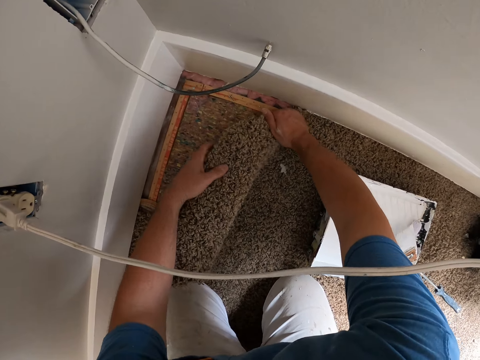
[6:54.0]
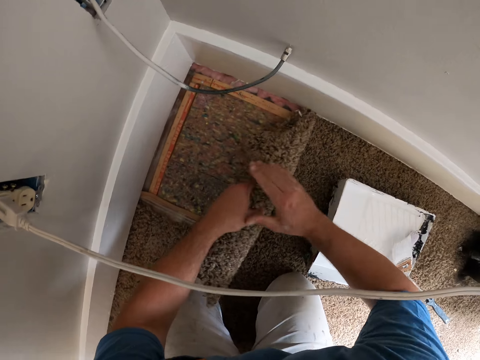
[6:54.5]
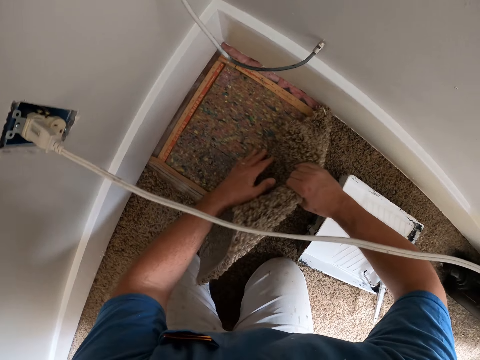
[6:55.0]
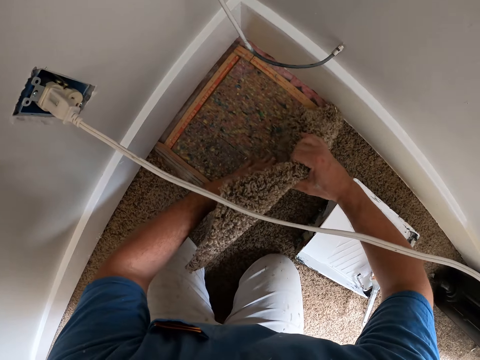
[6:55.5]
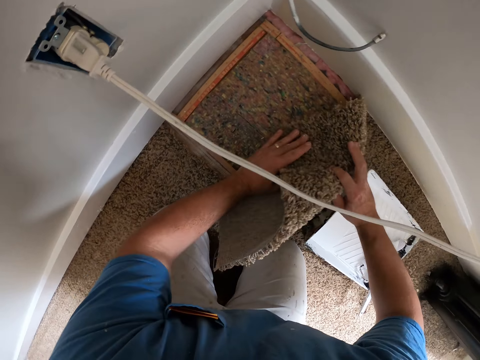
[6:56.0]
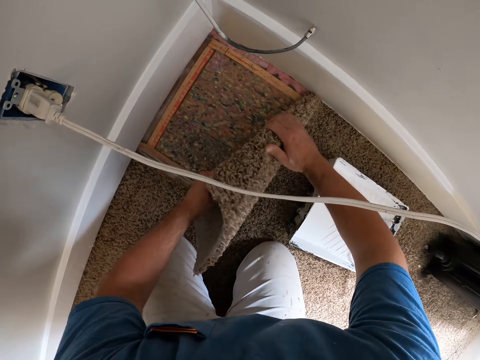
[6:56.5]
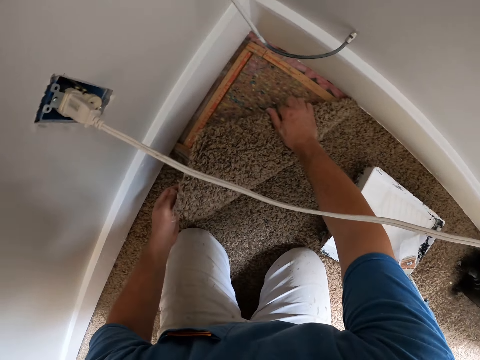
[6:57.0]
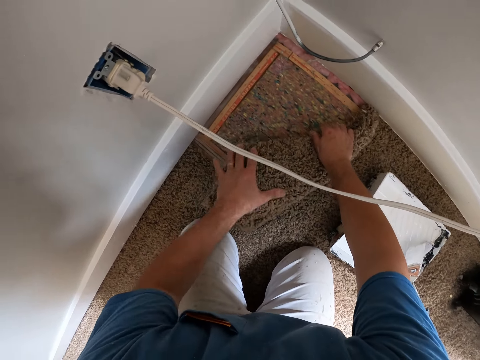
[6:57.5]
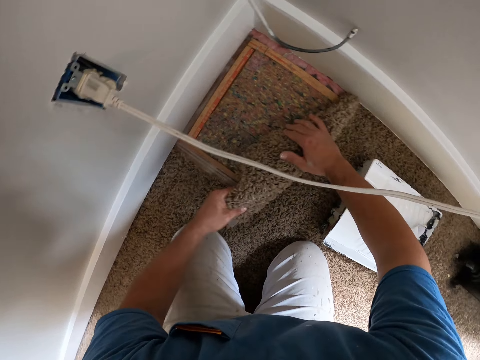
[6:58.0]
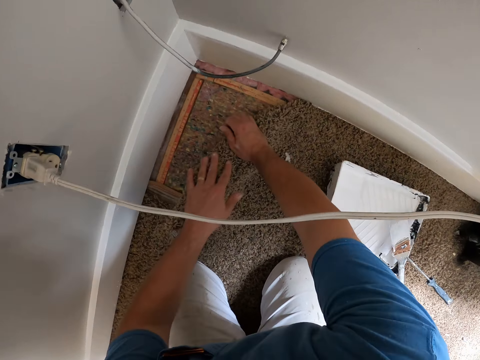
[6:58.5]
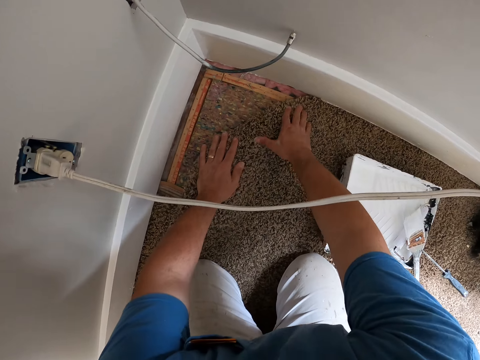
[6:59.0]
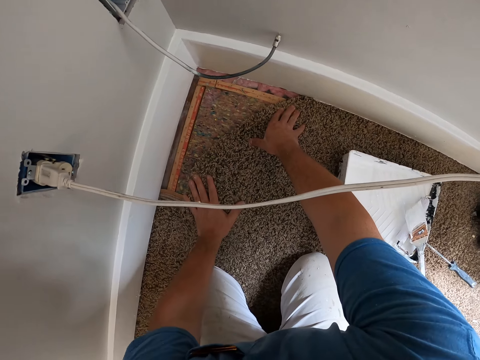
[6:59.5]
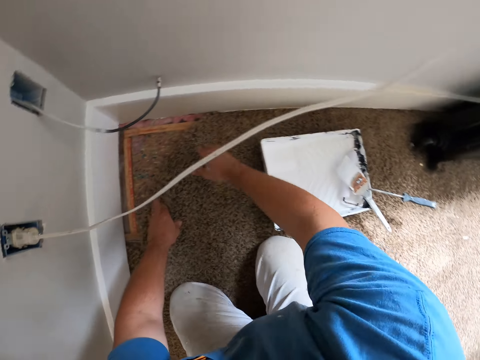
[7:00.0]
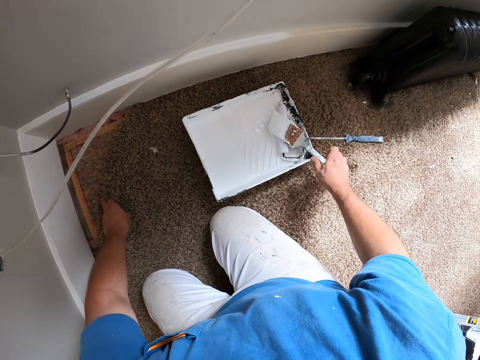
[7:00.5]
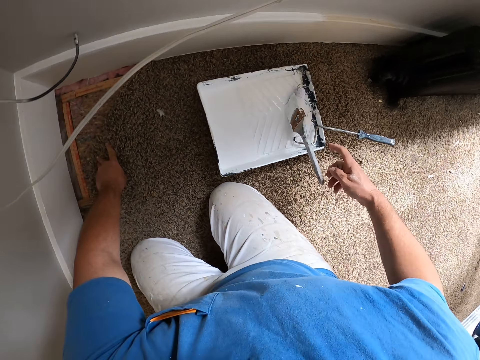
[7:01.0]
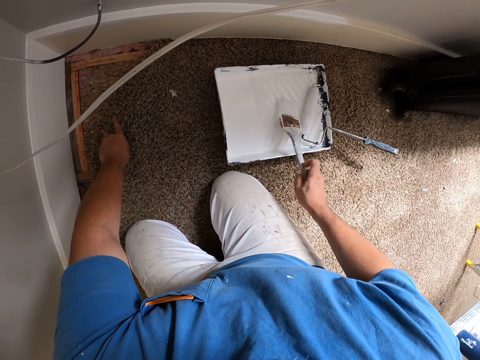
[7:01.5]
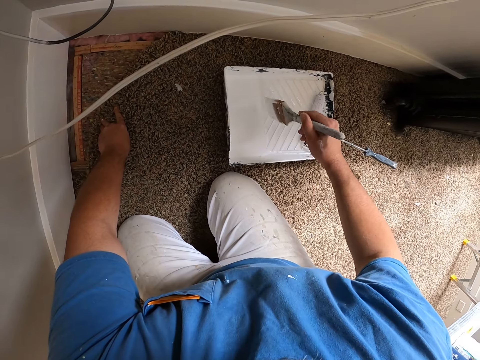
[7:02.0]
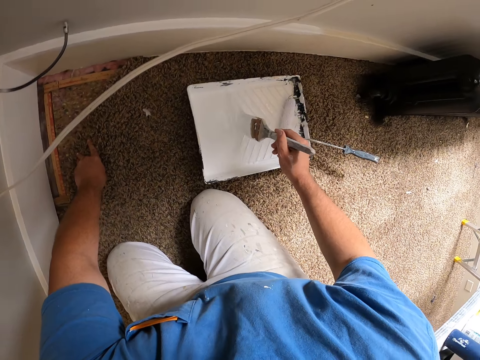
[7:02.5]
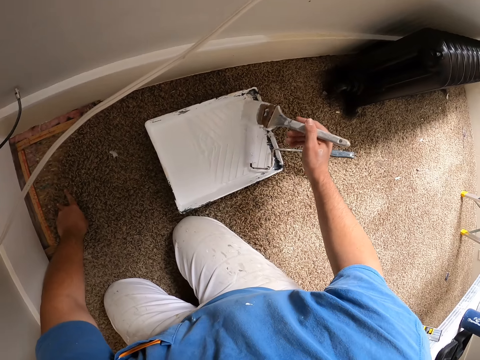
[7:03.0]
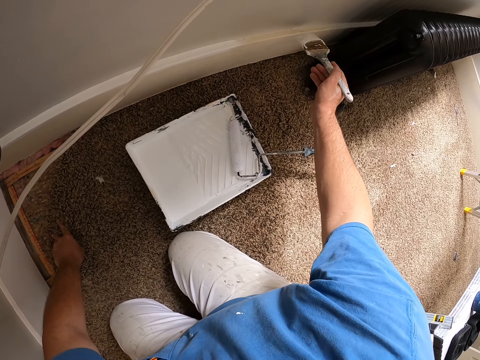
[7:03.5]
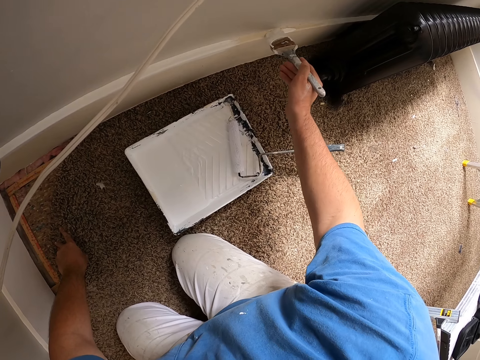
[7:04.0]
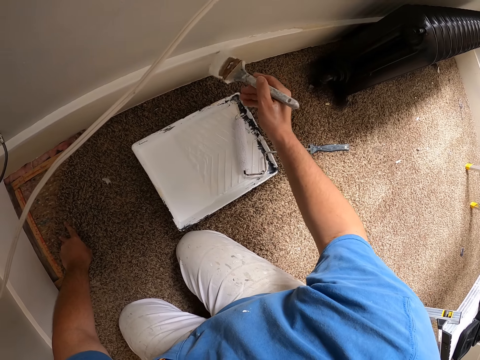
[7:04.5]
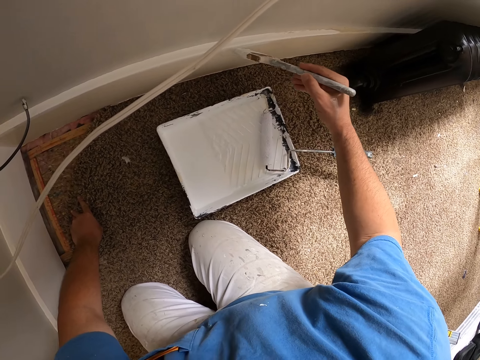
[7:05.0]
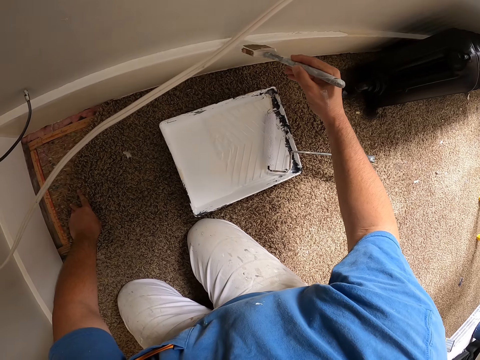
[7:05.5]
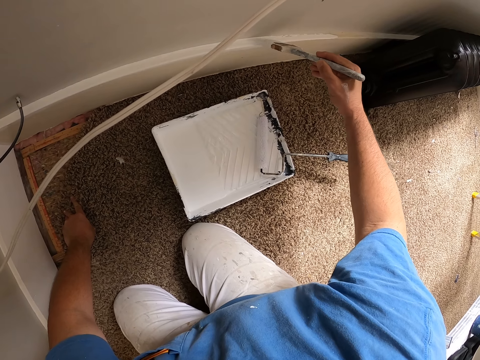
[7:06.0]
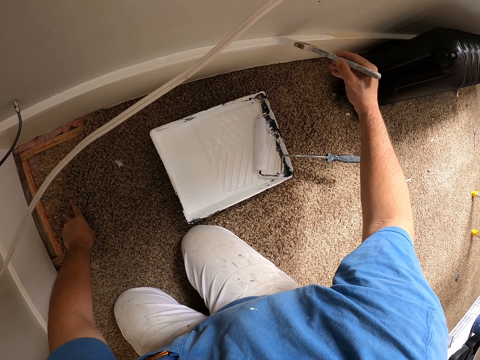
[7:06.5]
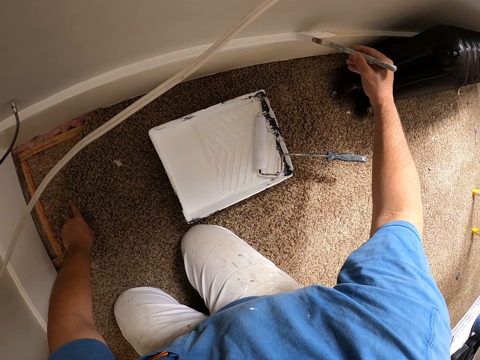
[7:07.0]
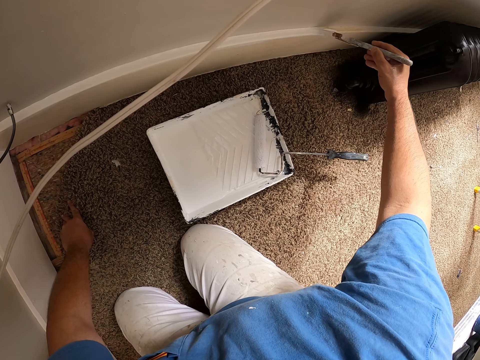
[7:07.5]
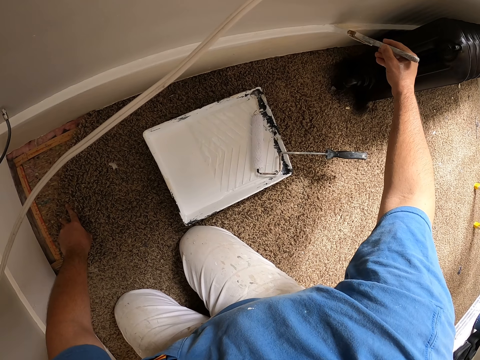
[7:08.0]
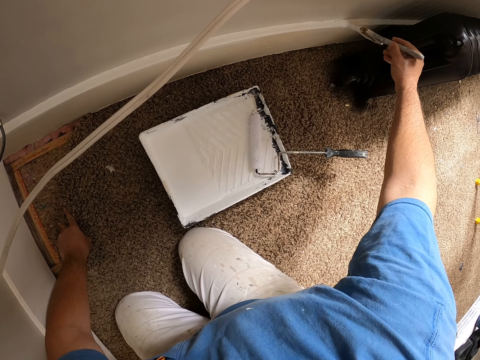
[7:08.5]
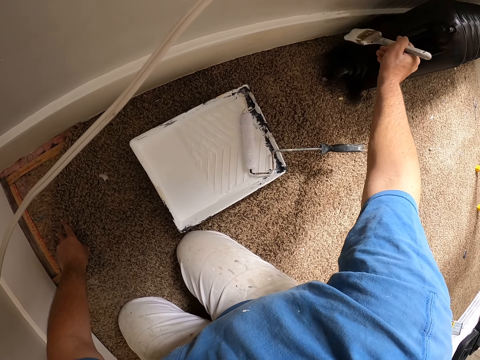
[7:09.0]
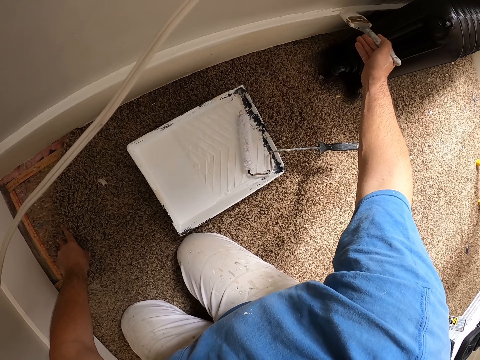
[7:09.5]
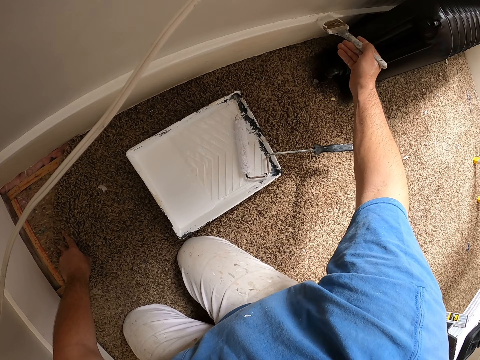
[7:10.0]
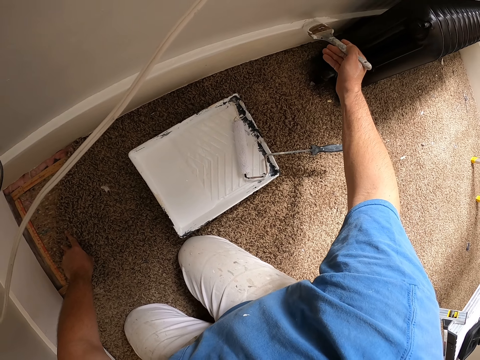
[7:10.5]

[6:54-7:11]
The camera wearer holds the carpet. They take a paint brush, dip the paint brush in a paint can. They paint a wall or baseboard.

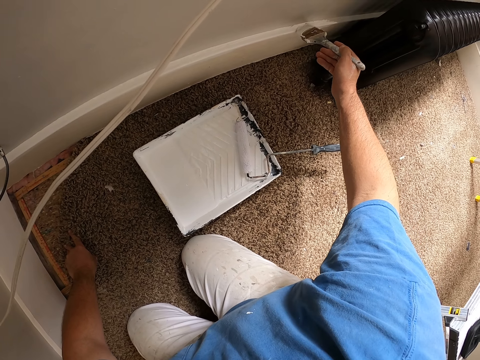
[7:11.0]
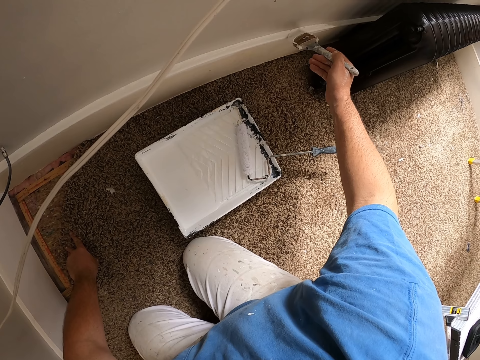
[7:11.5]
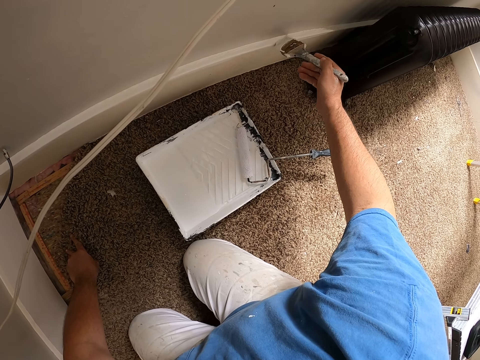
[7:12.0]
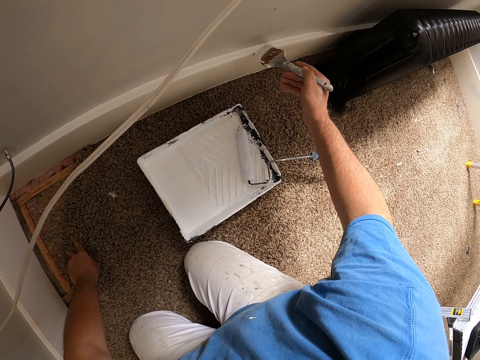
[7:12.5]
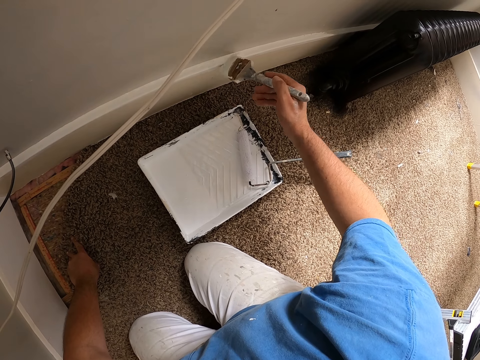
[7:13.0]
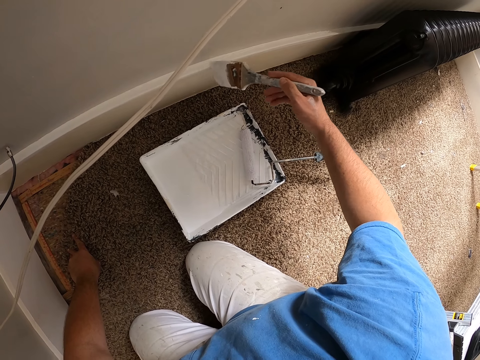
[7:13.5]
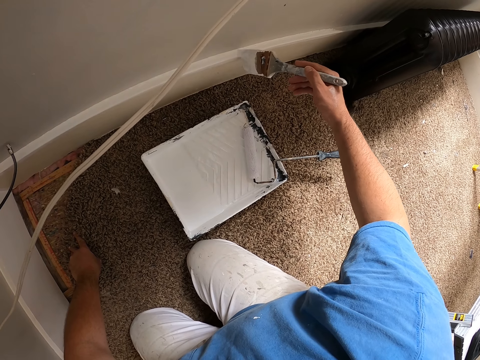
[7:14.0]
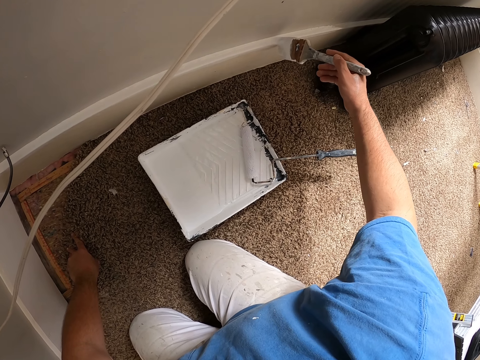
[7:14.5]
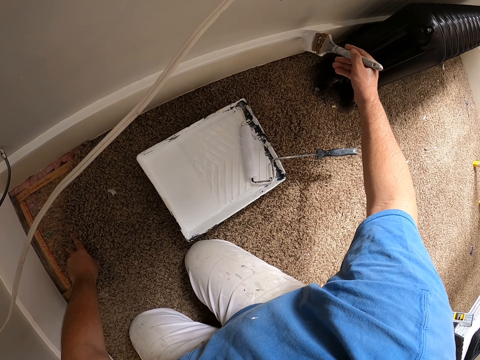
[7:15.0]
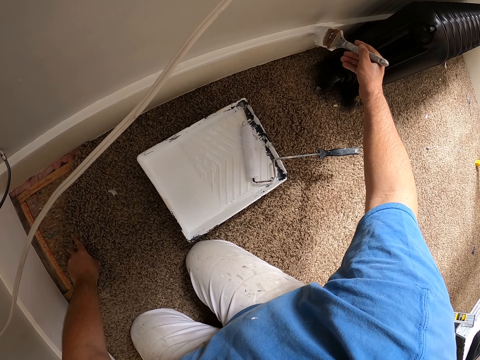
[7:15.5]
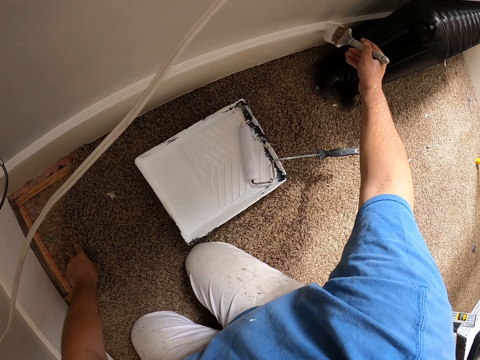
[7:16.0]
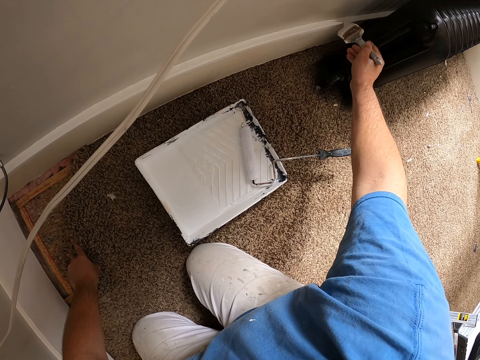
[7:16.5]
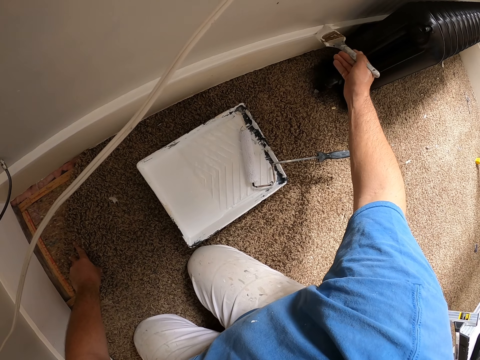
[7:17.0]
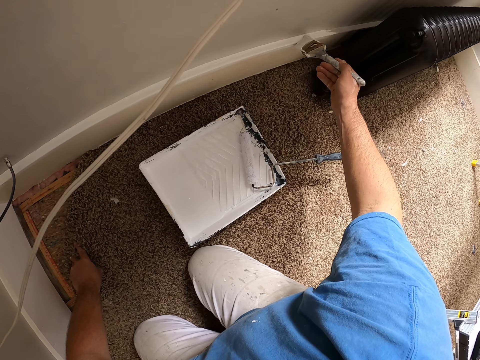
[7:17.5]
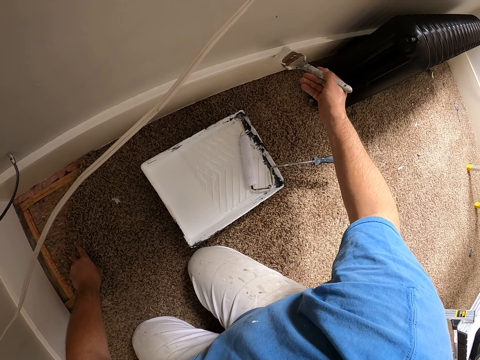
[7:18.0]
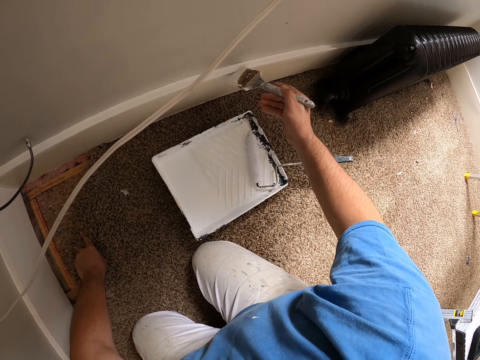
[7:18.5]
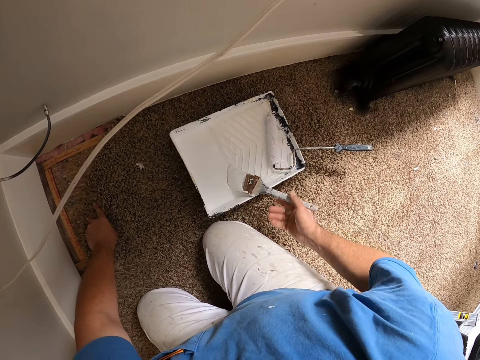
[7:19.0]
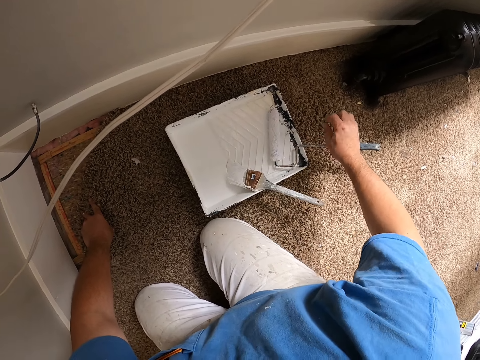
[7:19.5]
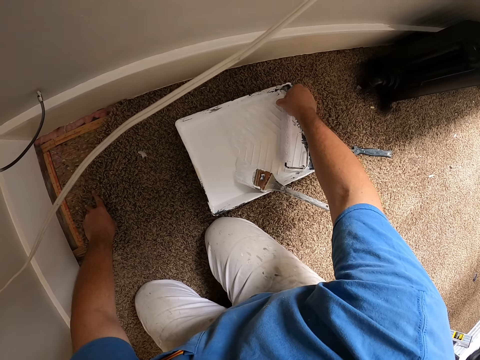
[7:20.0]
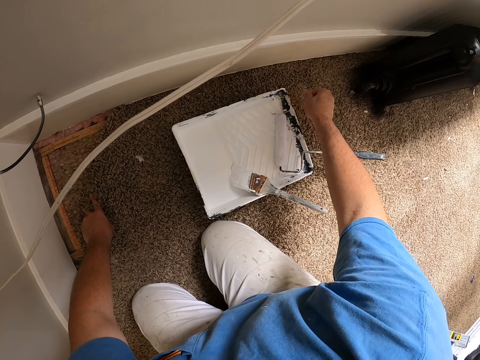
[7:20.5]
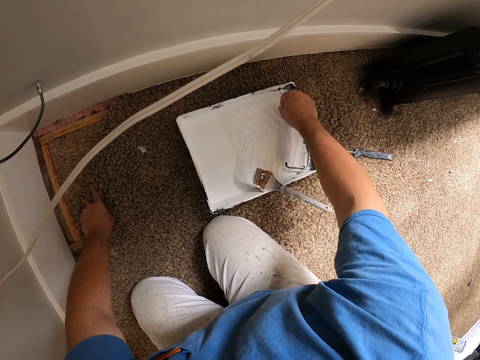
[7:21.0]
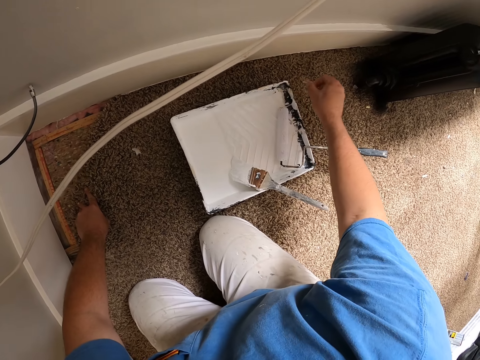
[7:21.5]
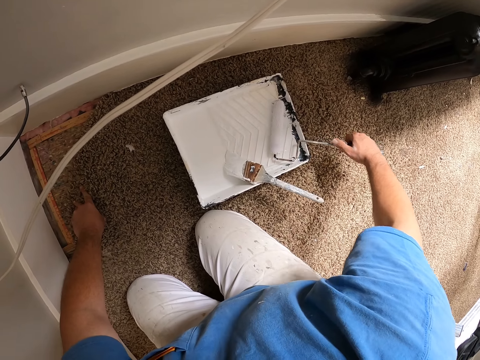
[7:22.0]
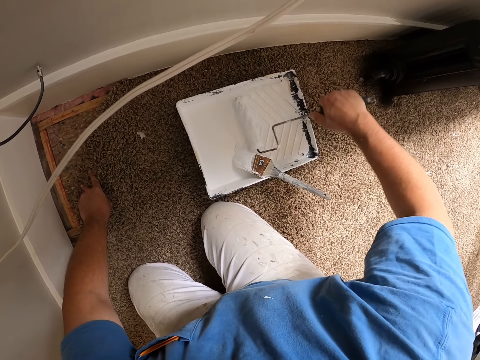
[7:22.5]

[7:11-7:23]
The camera wearer puts the paint brush in the paint can. They touch the paint, remove dirt from the paint can, and carry the paint roller.
